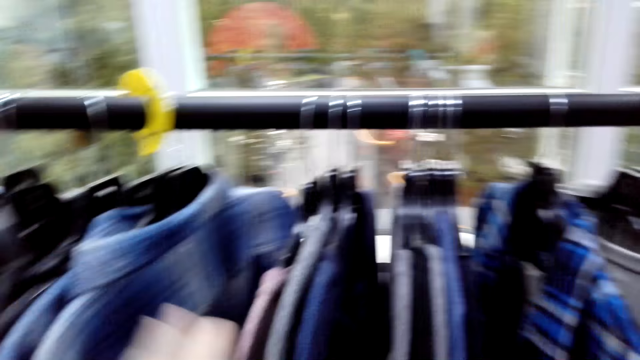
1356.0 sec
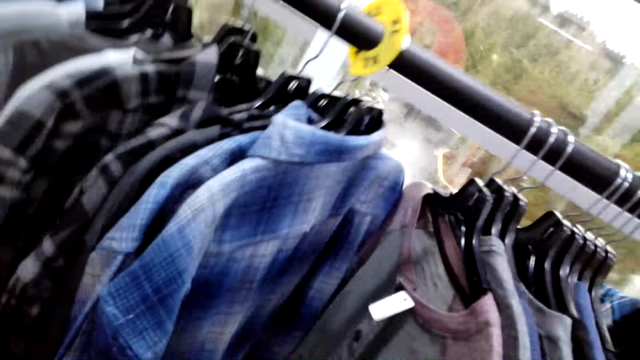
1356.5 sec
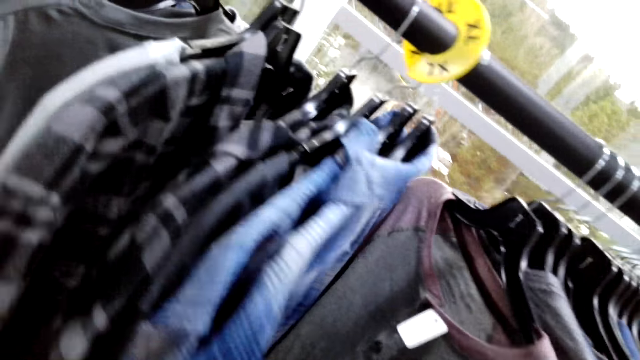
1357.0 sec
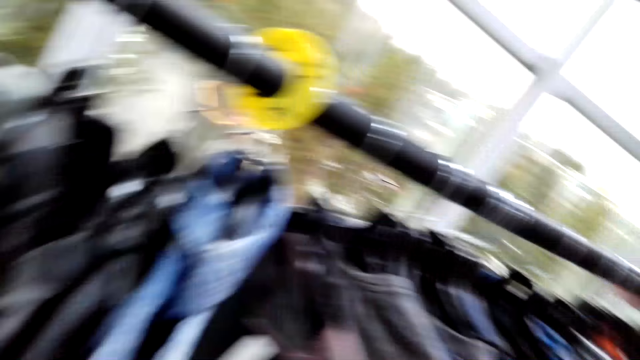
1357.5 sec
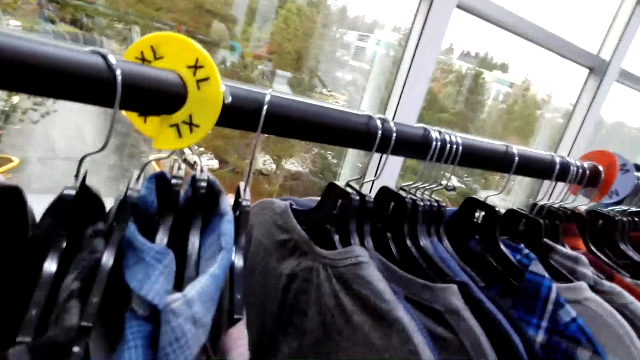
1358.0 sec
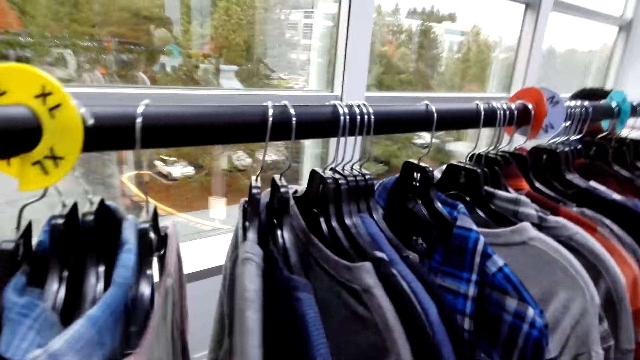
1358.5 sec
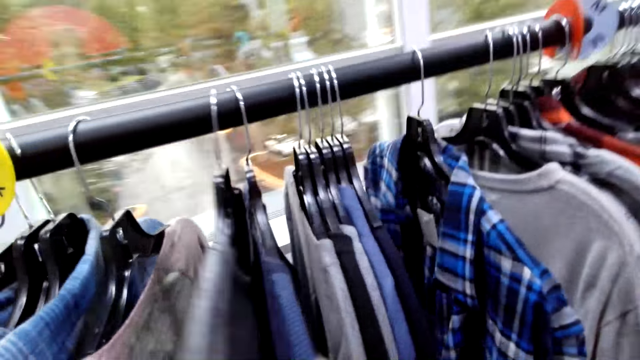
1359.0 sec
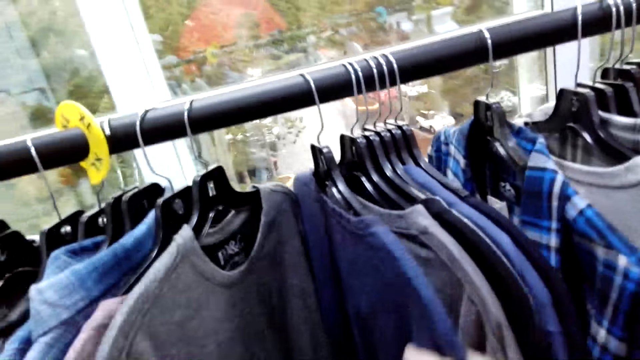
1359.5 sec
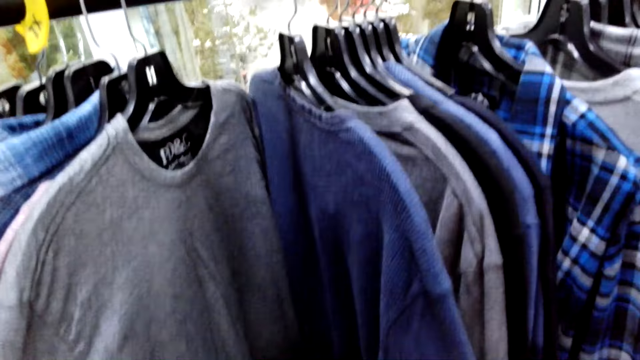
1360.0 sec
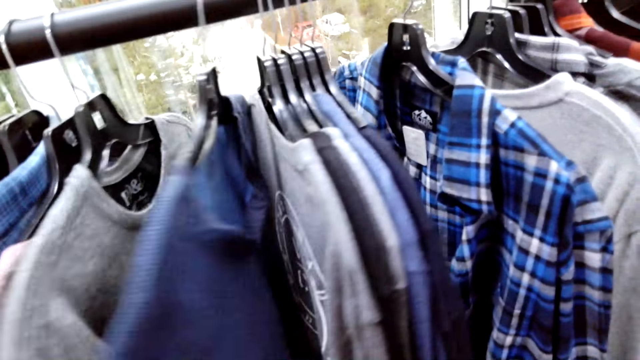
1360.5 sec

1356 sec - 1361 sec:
The camera wearer looks at the clothes.

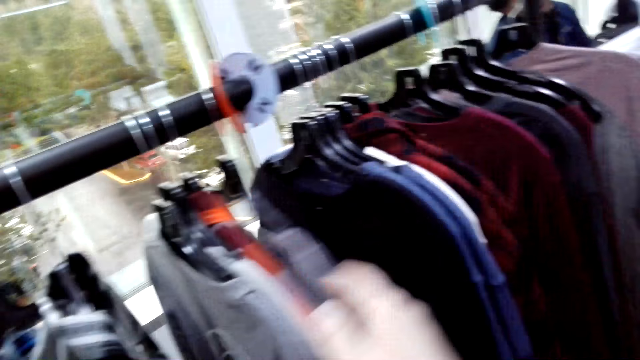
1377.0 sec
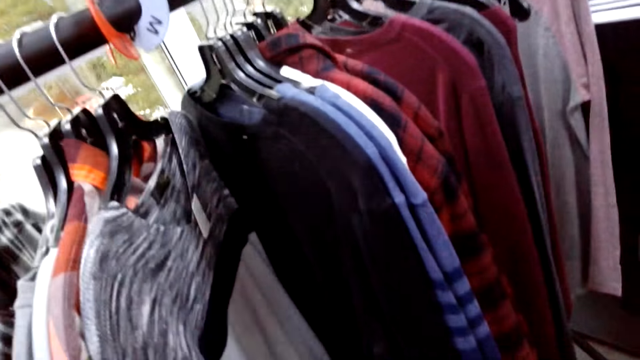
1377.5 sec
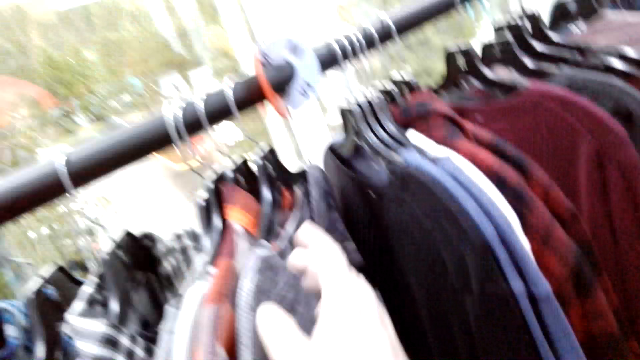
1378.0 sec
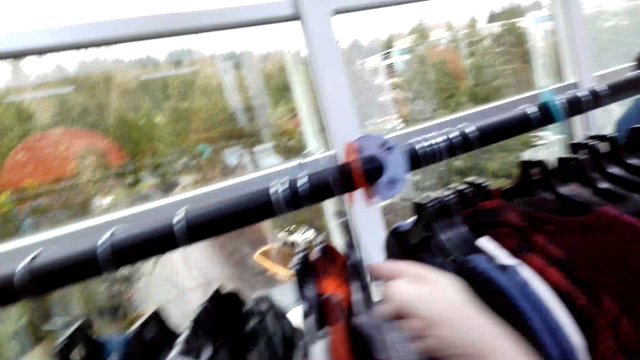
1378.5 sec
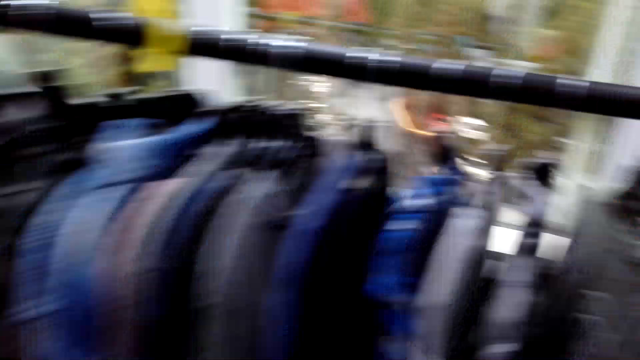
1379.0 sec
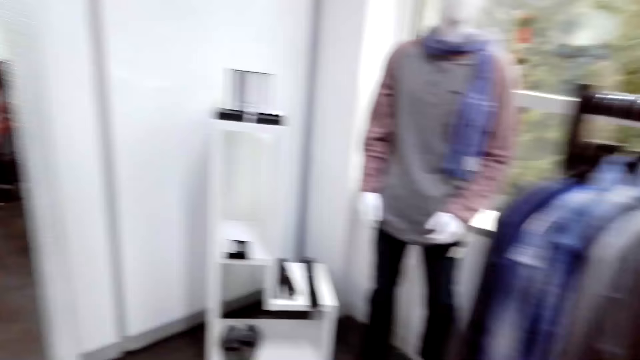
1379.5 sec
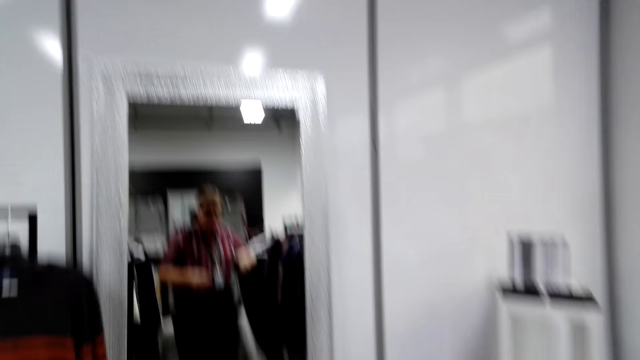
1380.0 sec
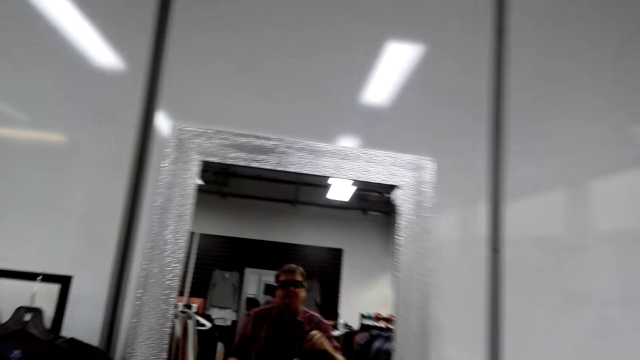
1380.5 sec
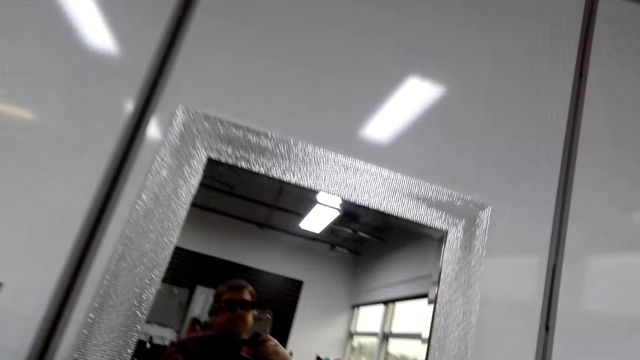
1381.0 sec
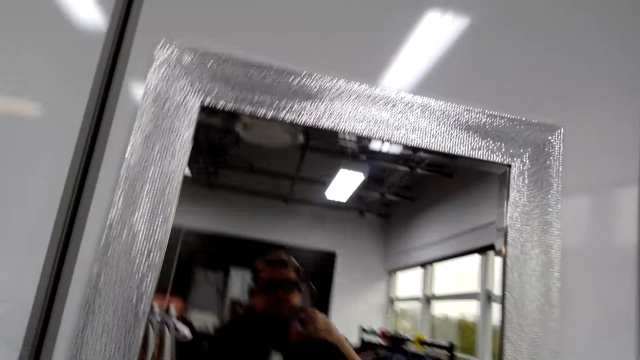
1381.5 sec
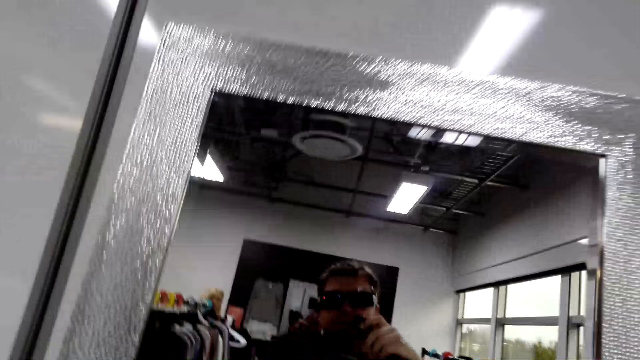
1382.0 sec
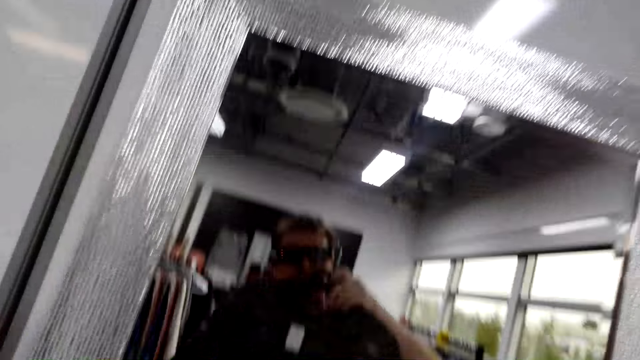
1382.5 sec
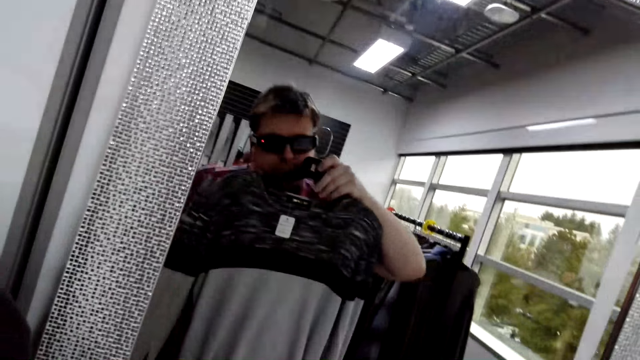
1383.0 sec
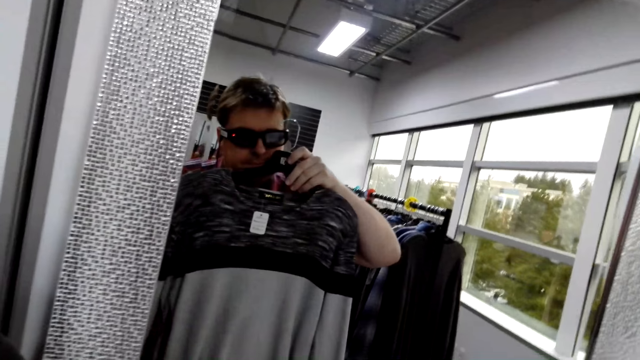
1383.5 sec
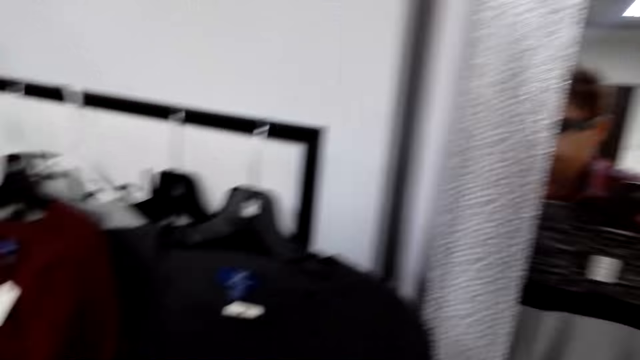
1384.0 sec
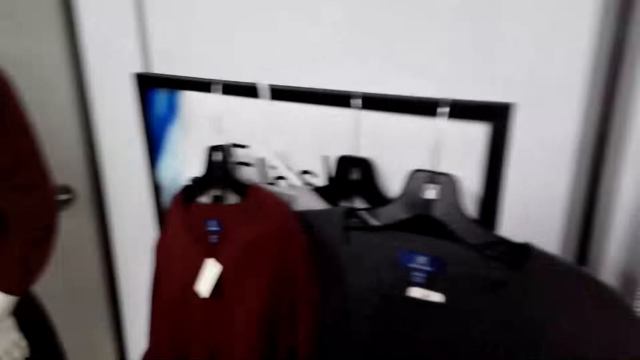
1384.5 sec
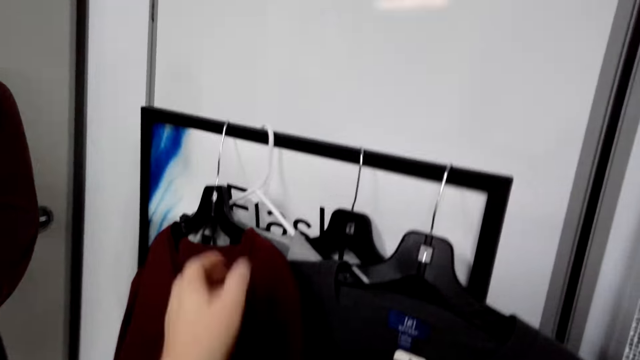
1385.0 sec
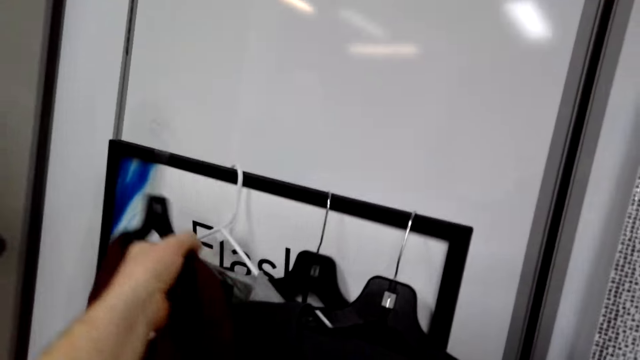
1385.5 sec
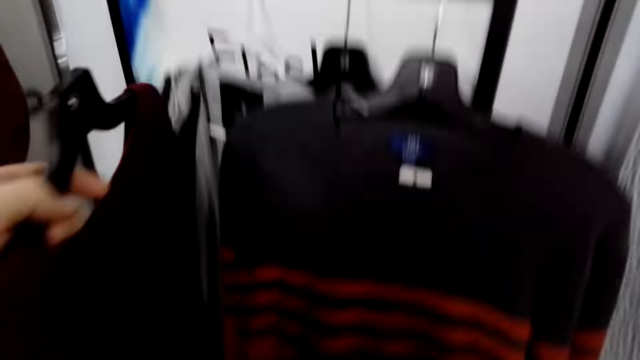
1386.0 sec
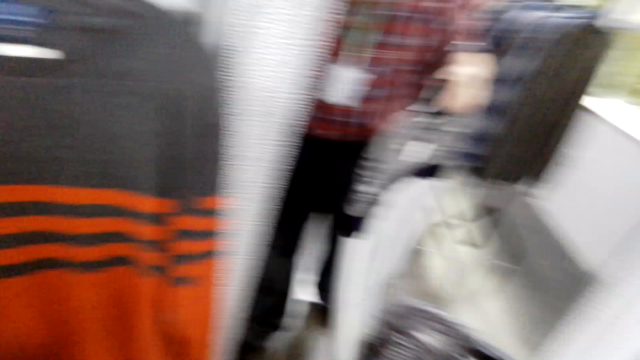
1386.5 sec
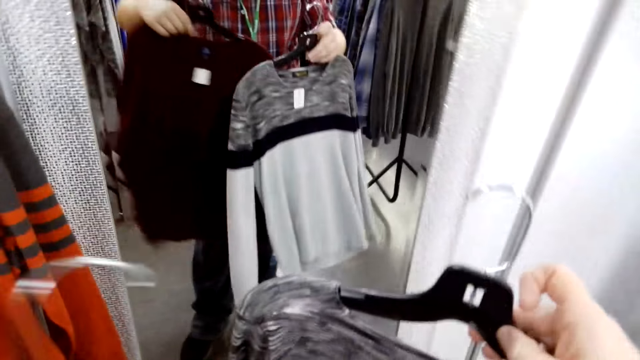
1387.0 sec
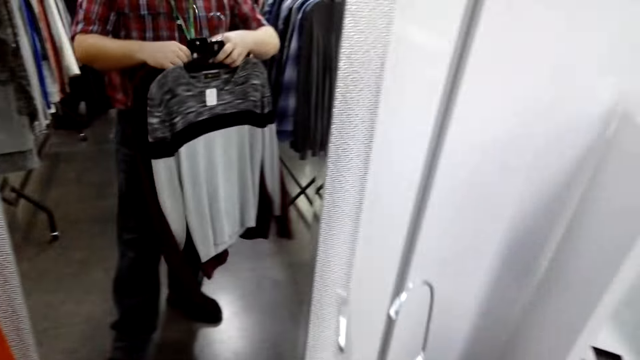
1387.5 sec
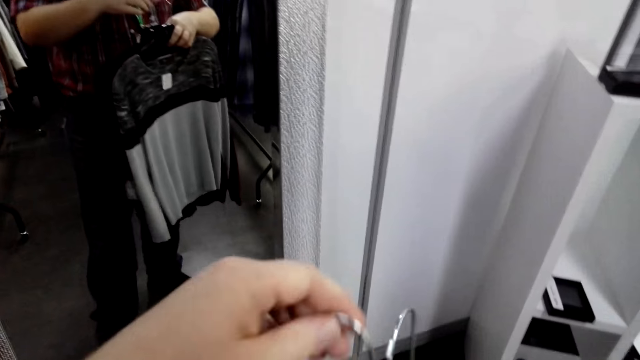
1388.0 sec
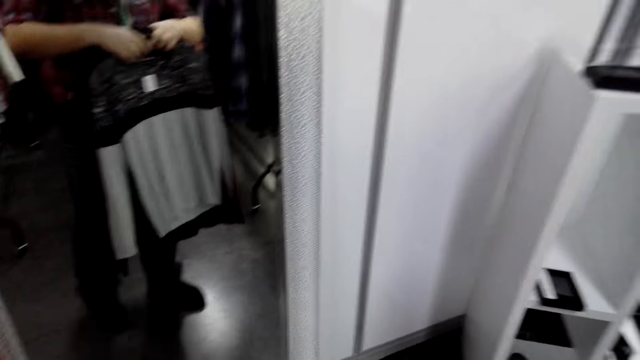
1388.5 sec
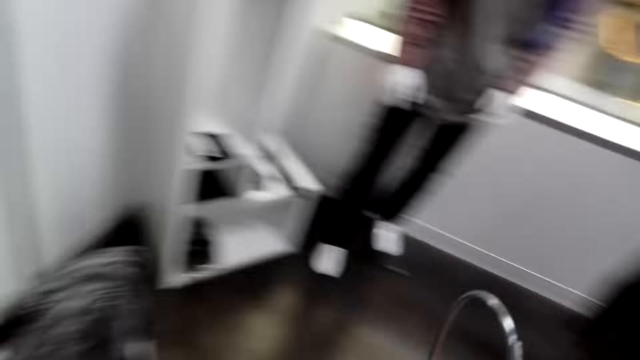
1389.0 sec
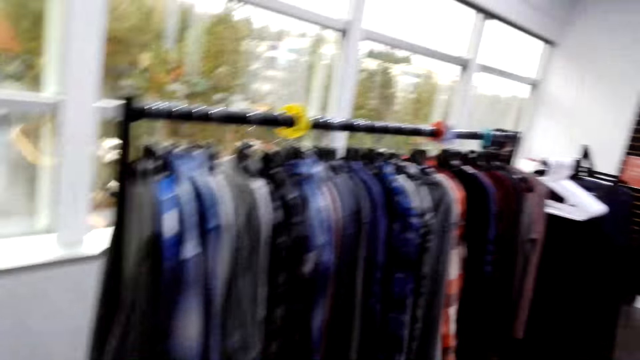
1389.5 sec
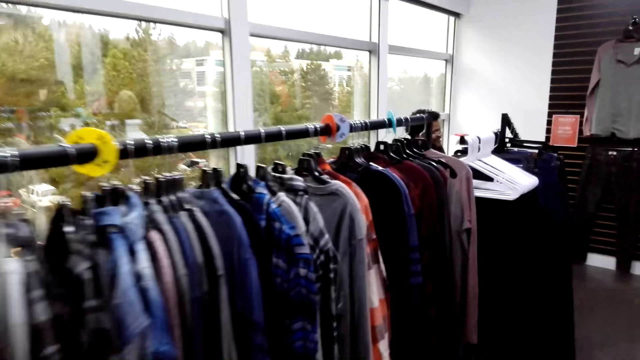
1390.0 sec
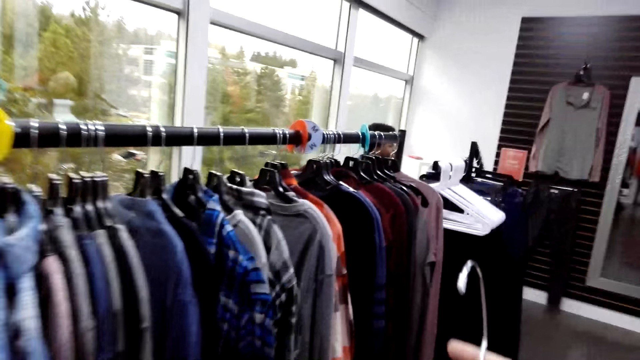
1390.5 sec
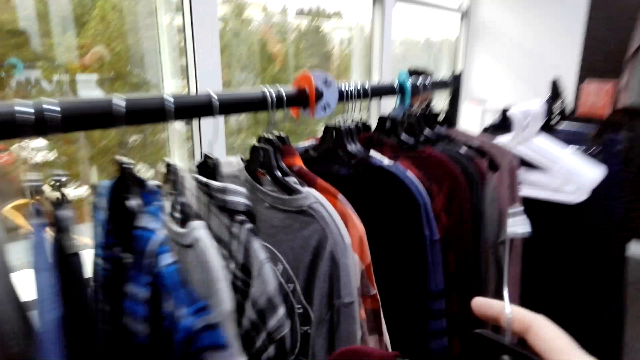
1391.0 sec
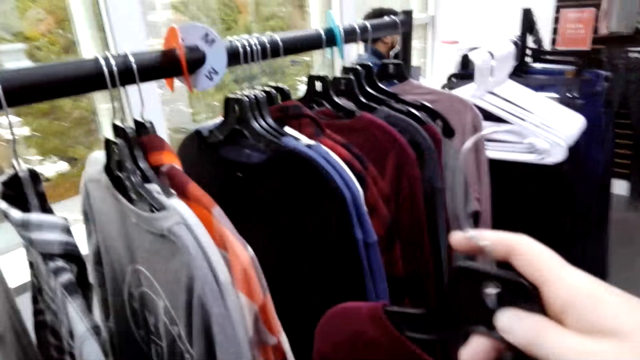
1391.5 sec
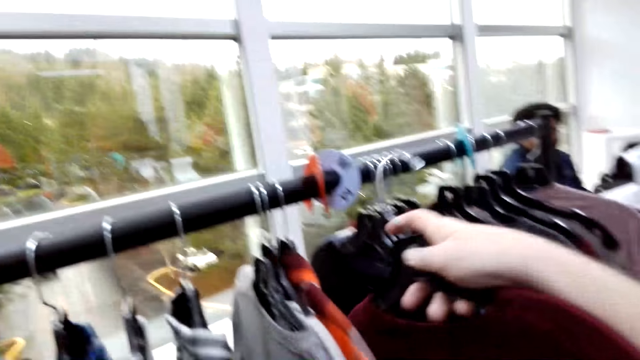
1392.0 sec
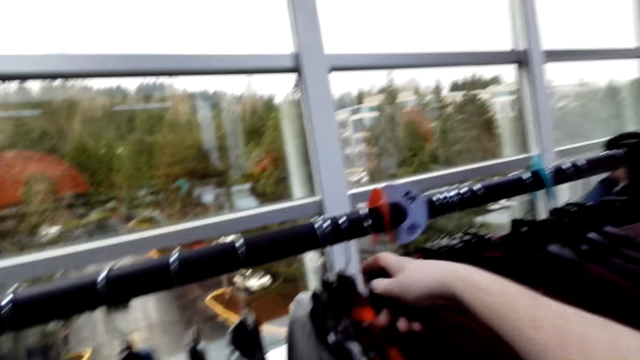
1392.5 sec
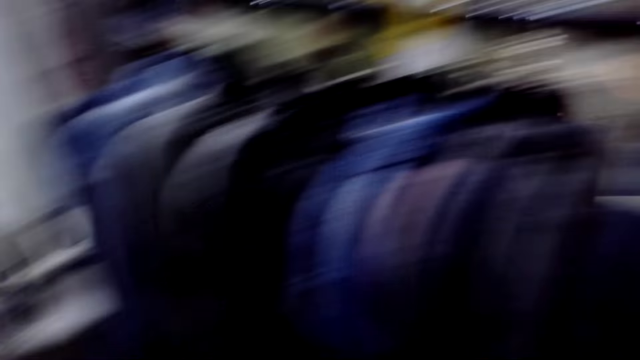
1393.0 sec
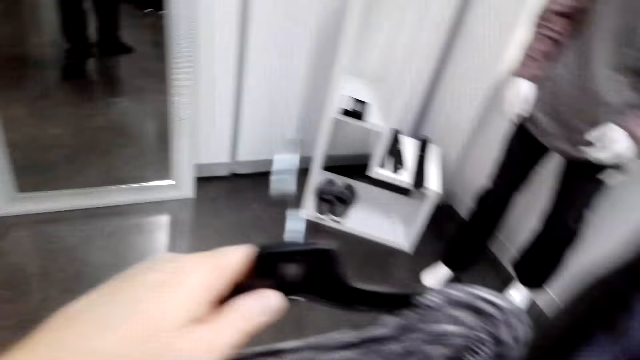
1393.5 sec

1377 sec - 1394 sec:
The camera wearer picks a cloth from the cloth line. He walks towards the mirror. He looks at himself in the mirror. He removes the hanger from the rack and places the hanger in his right hand. He walks towards the rack. He hangs the hanger on the rack. He walks towards the mirror.
